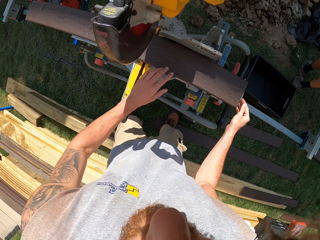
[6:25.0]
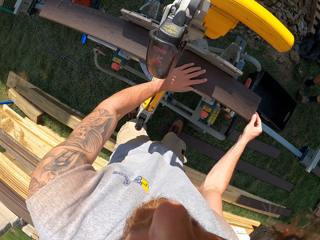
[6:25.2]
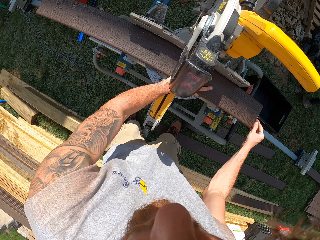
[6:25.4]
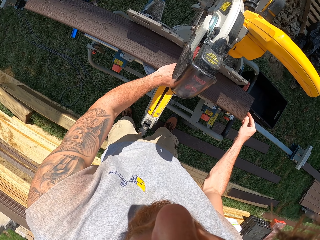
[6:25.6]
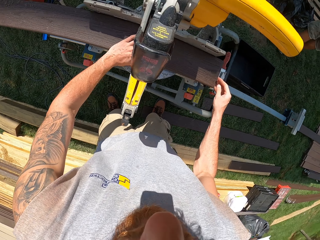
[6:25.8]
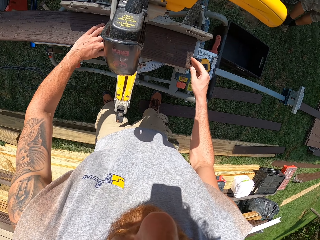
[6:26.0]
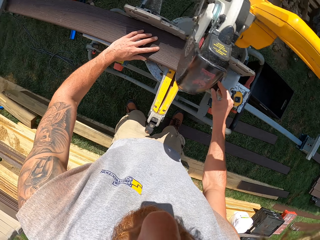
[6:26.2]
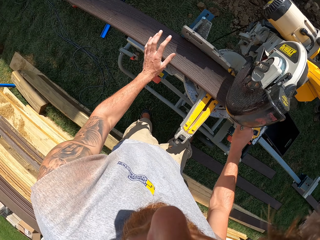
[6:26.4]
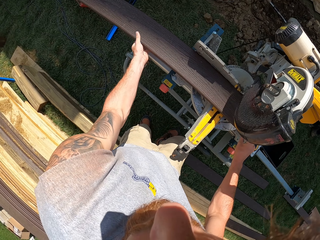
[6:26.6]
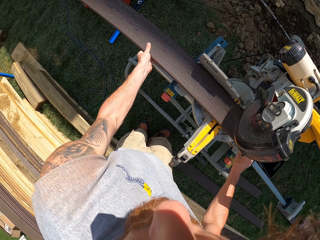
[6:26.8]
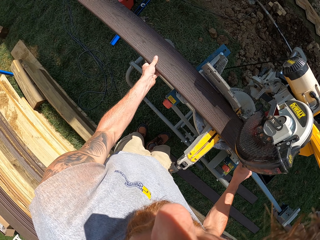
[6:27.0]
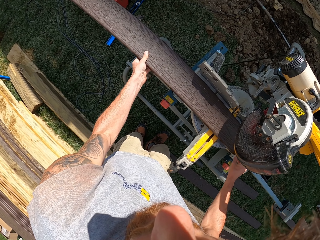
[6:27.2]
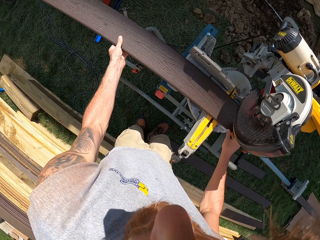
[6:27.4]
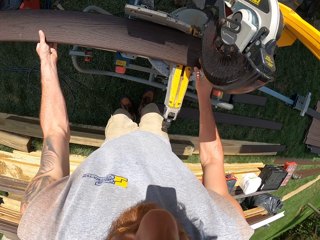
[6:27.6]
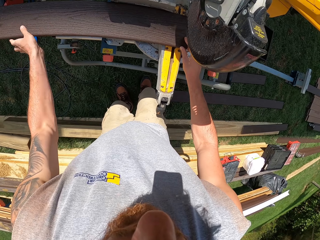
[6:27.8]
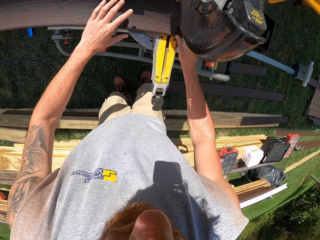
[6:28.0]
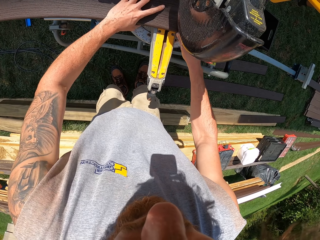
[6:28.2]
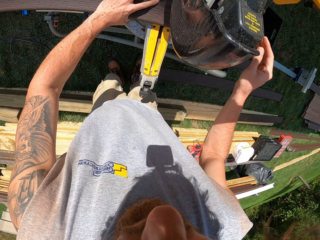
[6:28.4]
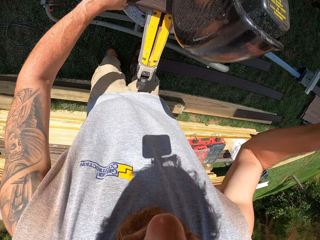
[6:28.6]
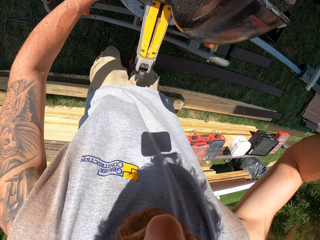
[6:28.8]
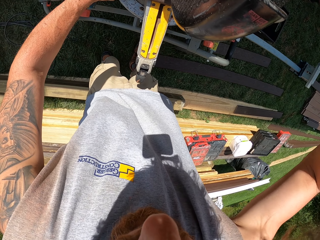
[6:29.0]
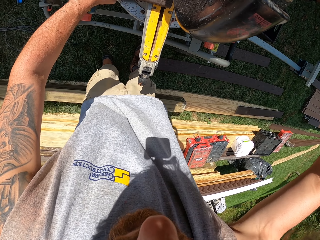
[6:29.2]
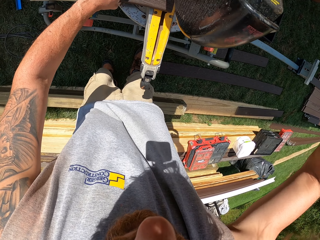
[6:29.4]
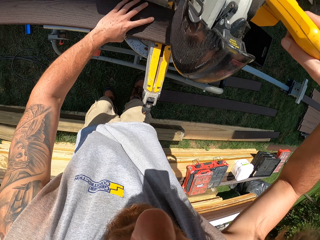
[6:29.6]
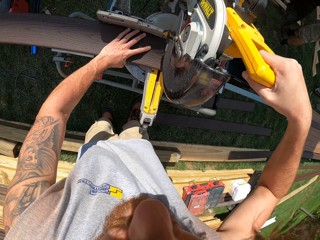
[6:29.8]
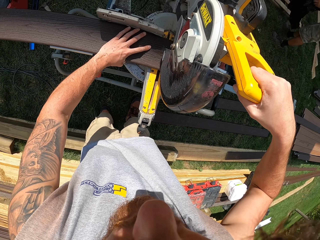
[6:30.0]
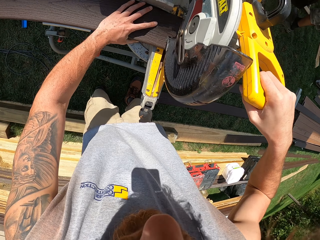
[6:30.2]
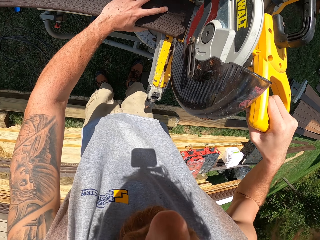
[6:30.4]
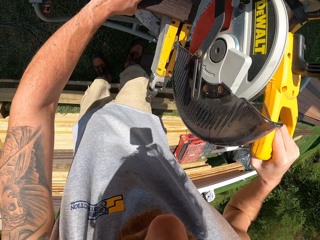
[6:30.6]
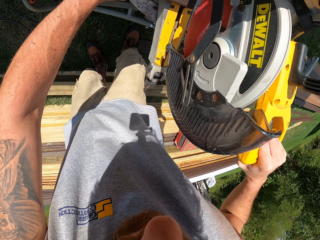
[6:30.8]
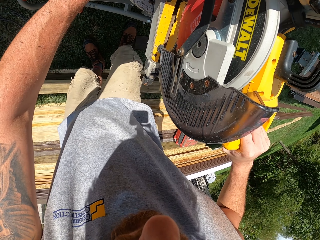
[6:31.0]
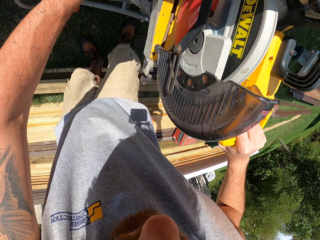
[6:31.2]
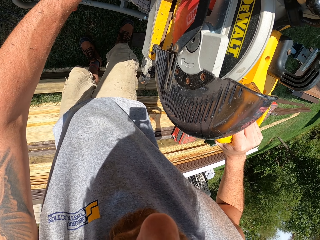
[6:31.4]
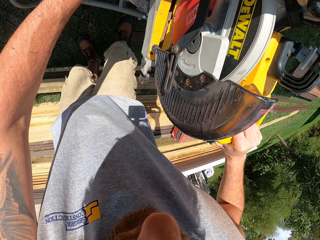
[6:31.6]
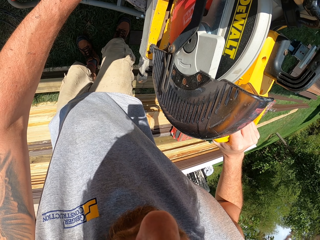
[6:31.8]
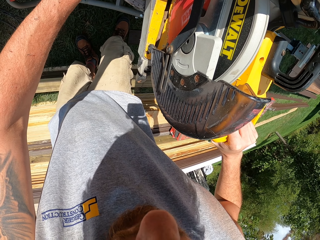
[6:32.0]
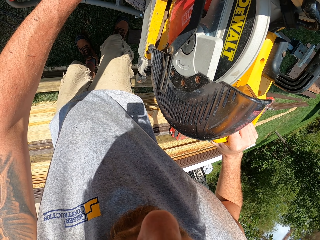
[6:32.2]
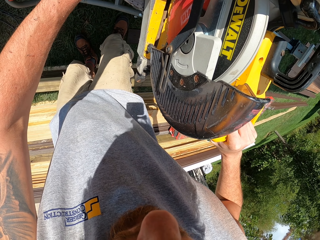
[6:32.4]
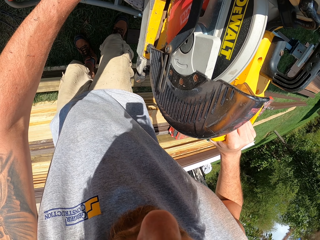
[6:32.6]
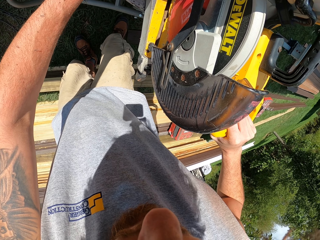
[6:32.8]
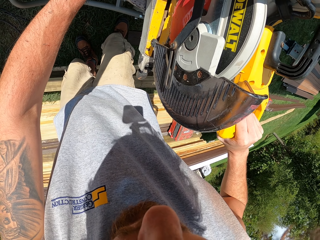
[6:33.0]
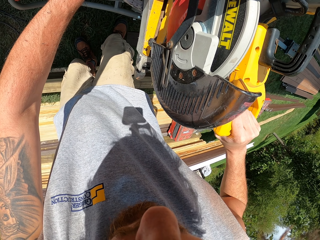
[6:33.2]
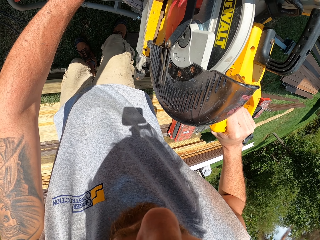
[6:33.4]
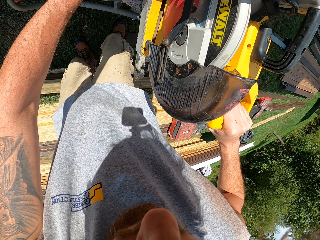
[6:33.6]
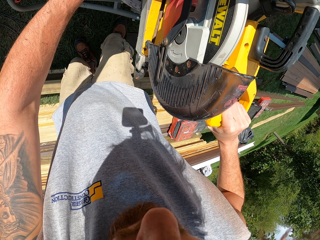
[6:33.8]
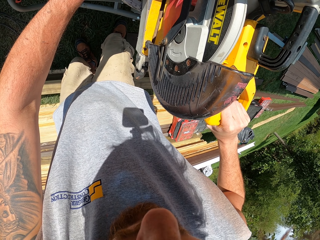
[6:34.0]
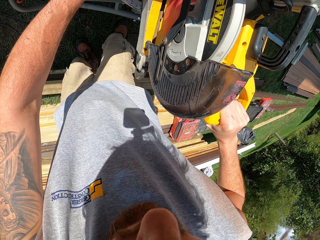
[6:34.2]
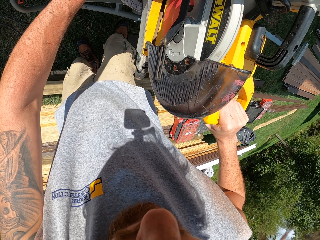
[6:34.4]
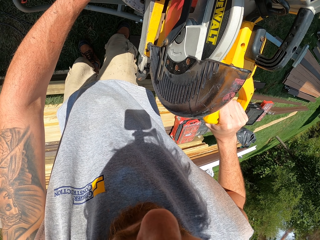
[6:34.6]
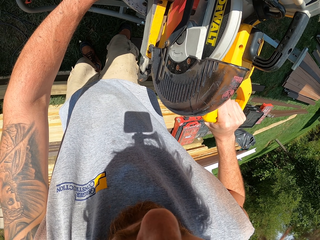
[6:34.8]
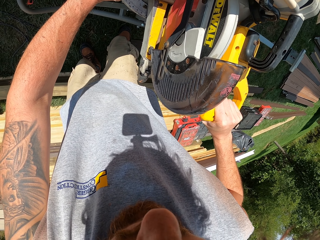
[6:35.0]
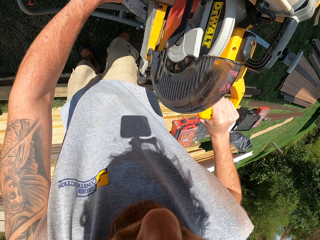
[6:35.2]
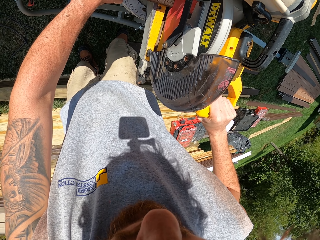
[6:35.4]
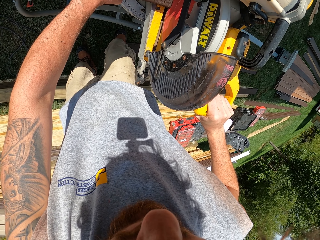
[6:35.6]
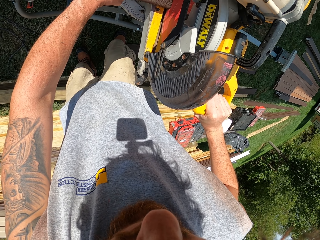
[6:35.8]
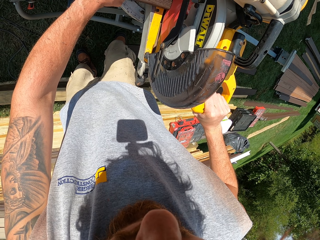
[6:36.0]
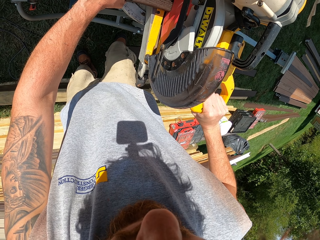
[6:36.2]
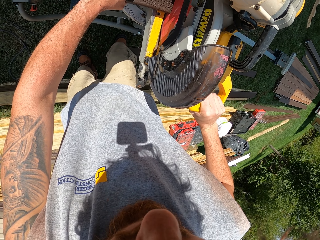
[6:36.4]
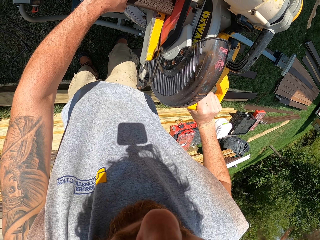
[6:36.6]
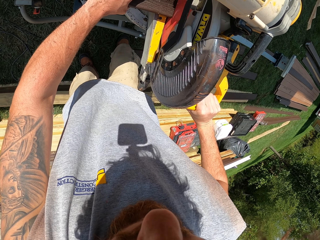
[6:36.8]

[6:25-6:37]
The camera wearer fits in the timber. They cut the wood with a pocket knife.

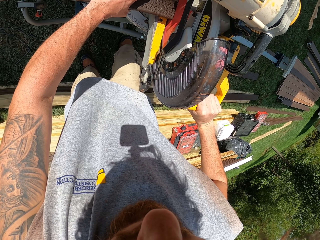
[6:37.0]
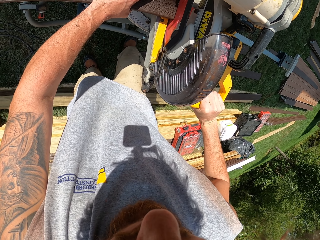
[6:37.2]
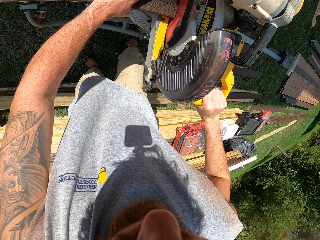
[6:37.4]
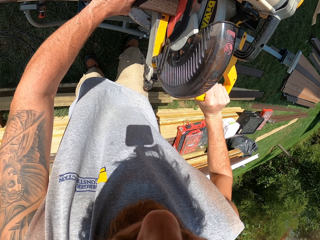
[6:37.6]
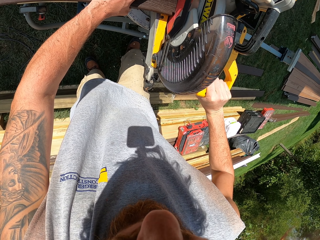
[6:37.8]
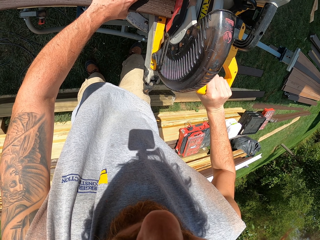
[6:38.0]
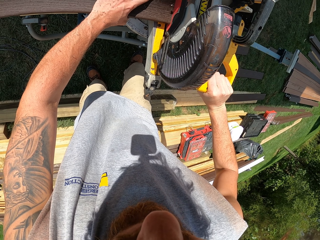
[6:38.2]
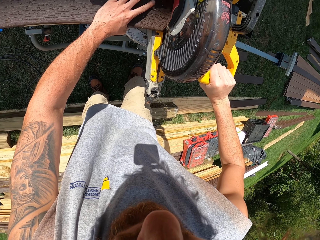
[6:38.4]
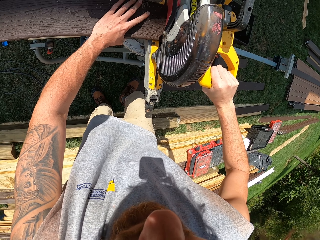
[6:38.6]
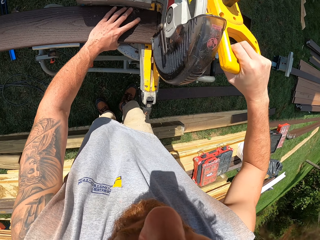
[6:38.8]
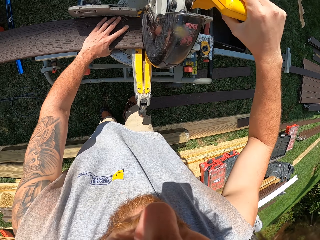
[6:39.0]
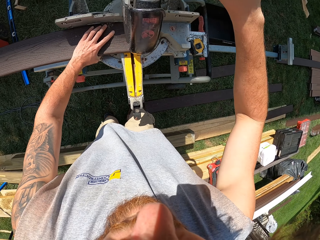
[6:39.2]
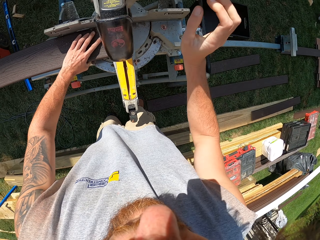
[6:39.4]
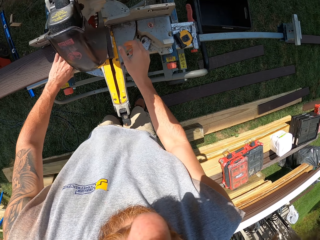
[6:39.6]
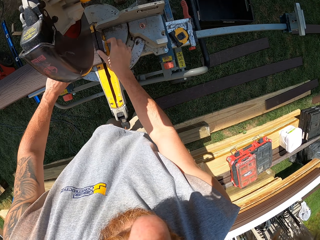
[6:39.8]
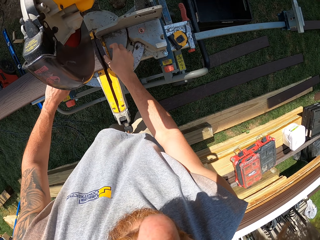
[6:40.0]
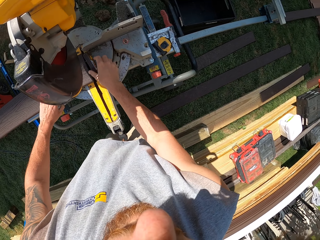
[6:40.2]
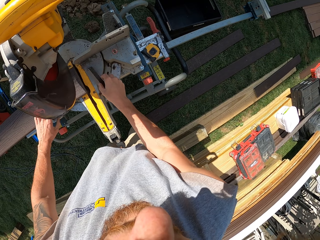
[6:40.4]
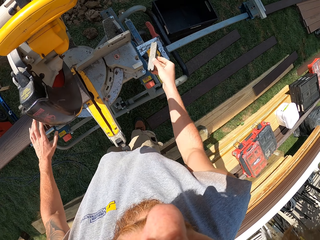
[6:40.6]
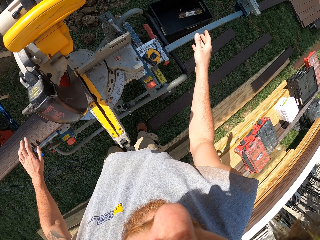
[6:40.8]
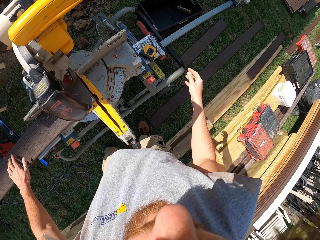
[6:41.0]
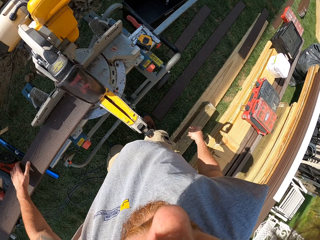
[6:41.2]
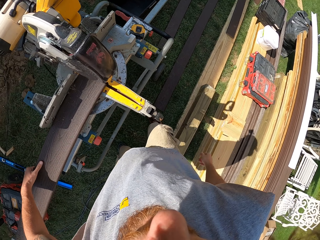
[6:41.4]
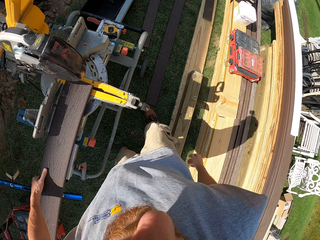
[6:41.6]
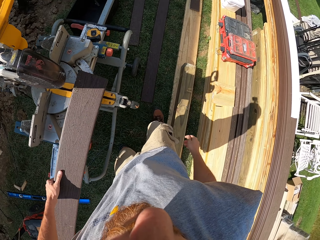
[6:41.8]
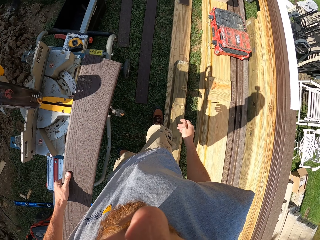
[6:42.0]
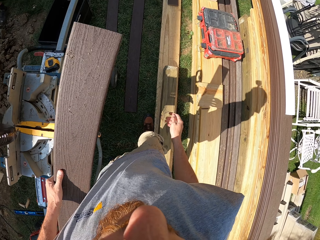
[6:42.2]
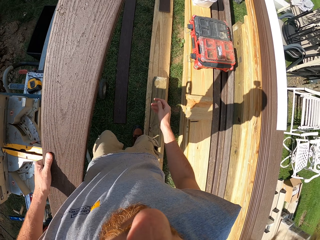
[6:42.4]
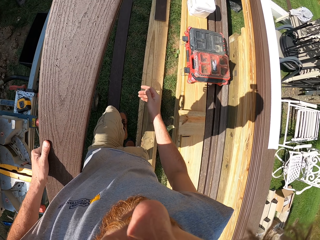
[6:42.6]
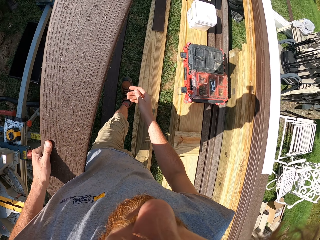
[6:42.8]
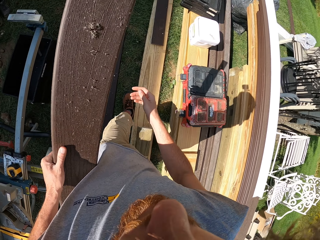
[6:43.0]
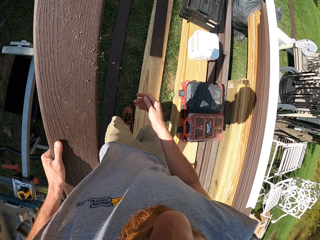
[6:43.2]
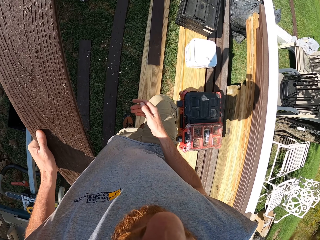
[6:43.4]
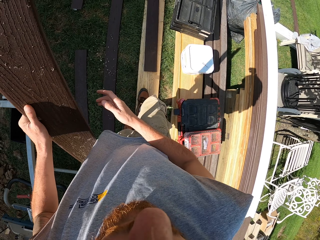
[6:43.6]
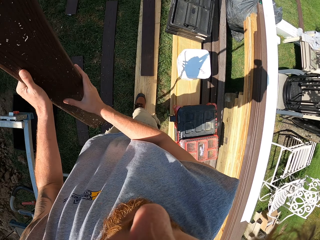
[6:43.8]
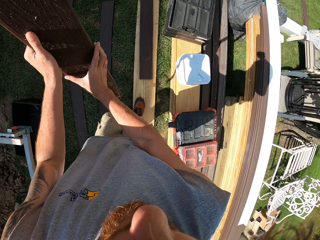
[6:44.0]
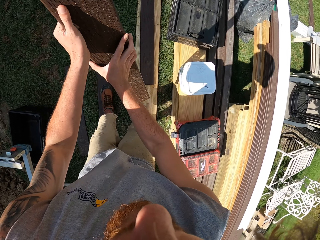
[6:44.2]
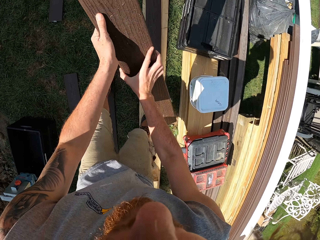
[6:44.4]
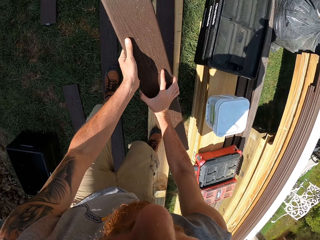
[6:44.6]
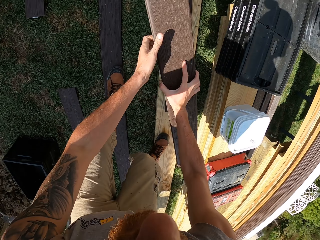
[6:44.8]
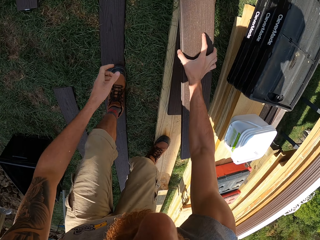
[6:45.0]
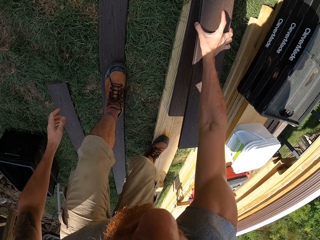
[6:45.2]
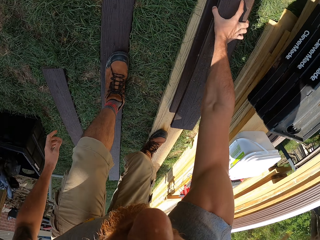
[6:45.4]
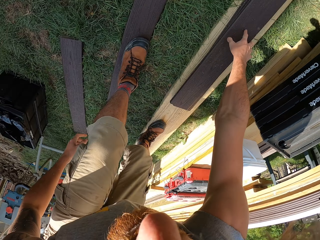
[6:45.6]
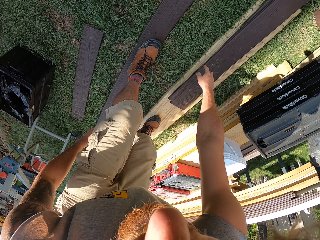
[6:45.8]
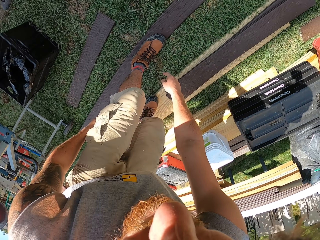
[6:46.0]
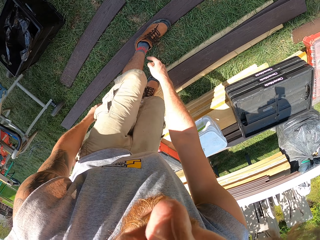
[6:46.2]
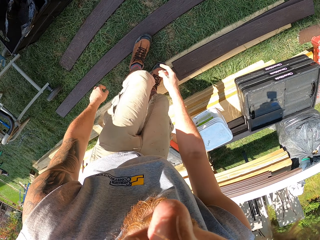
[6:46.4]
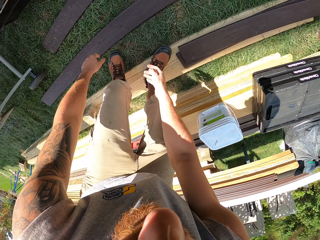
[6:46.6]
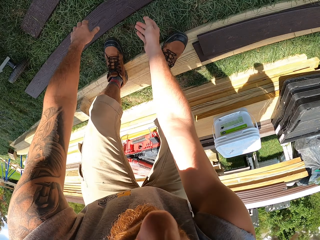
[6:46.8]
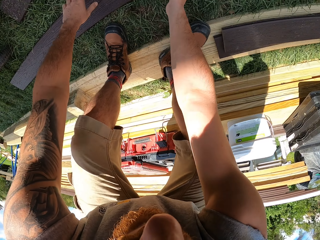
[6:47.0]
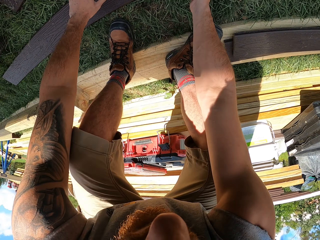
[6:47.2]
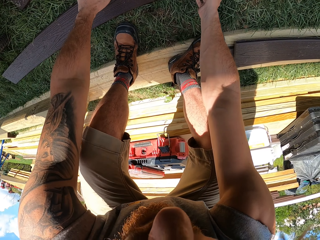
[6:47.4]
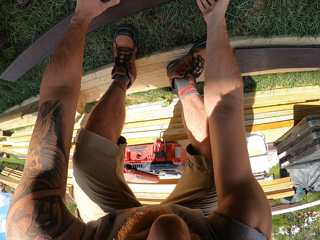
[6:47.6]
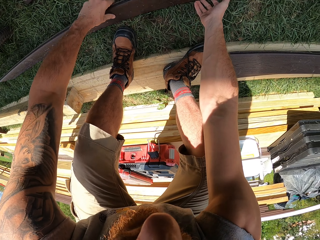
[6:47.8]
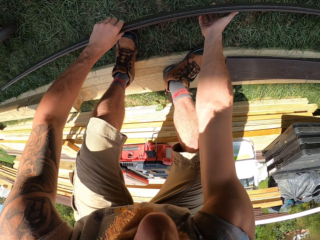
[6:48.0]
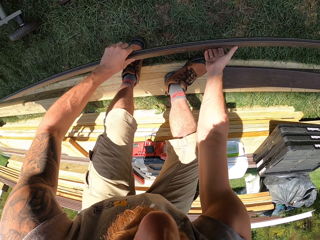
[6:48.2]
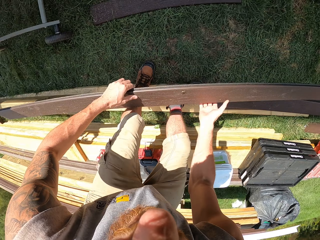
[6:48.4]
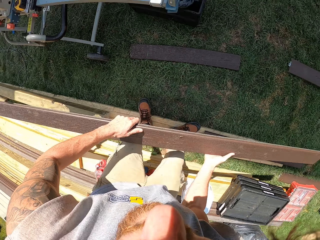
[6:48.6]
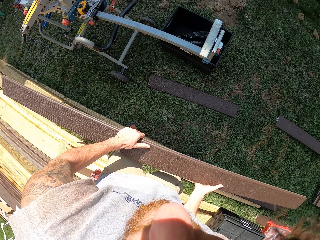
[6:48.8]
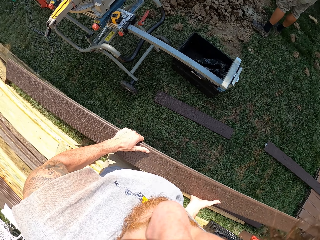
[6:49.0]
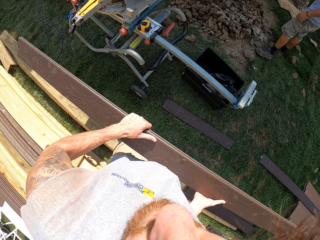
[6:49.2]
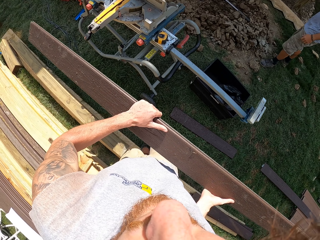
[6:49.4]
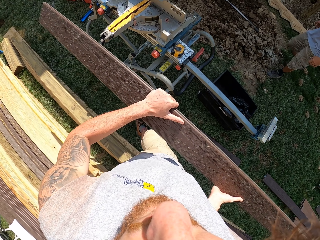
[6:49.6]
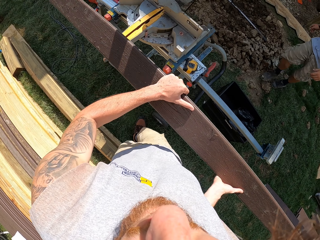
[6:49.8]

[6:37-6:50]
The camera wearer picks up a wood. They throw a piece of timber. They pick up a piece of timber, carry the piece of timber, and place down the piece of timber. They pick up a piece of timber.
